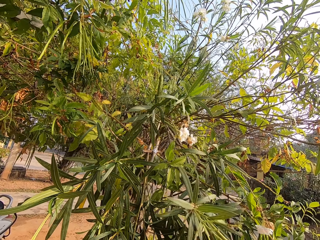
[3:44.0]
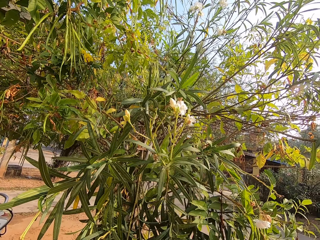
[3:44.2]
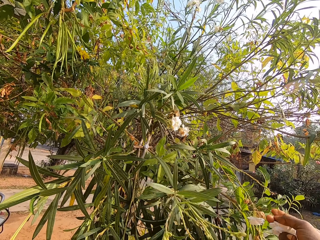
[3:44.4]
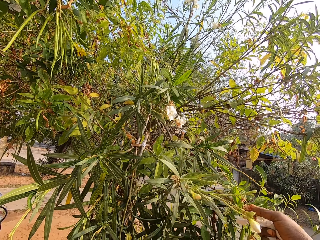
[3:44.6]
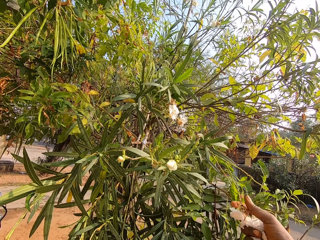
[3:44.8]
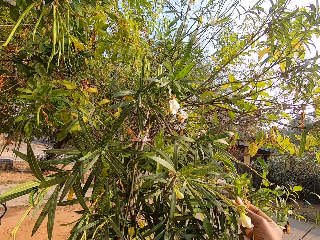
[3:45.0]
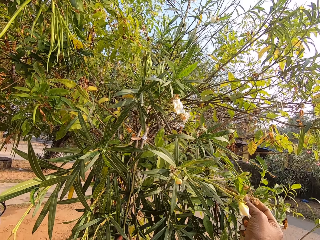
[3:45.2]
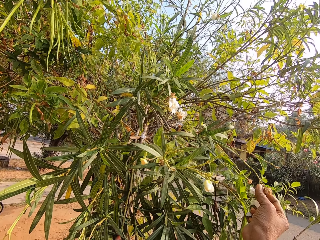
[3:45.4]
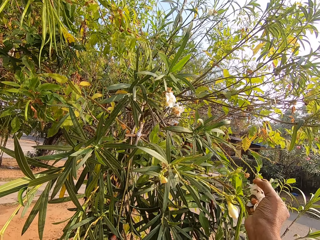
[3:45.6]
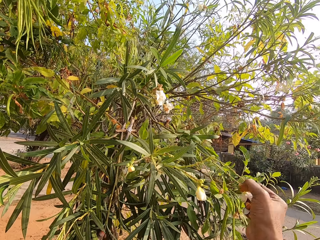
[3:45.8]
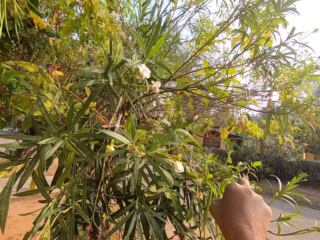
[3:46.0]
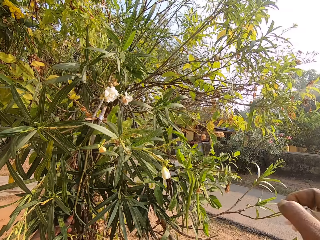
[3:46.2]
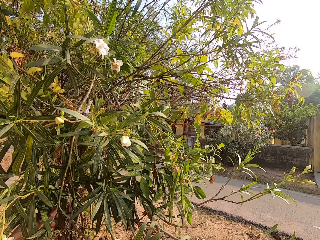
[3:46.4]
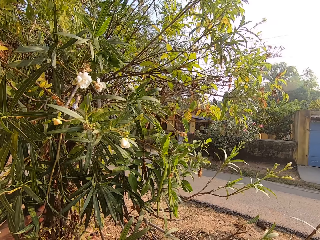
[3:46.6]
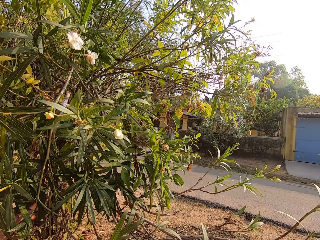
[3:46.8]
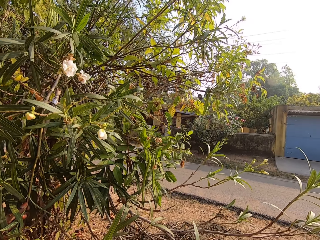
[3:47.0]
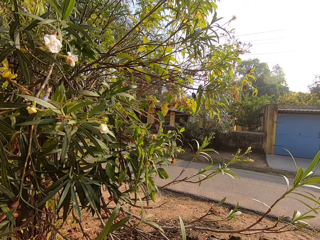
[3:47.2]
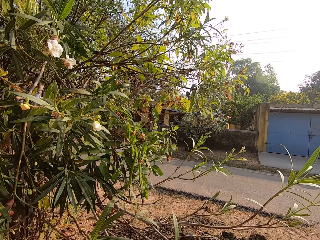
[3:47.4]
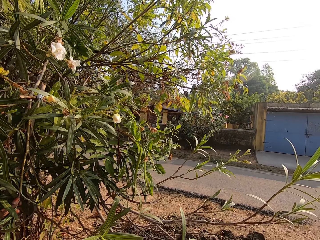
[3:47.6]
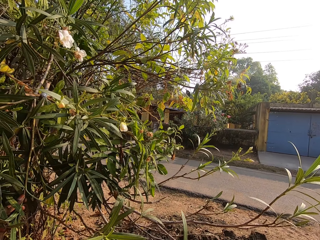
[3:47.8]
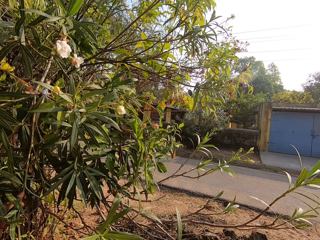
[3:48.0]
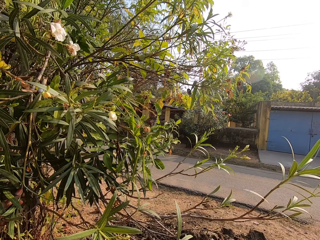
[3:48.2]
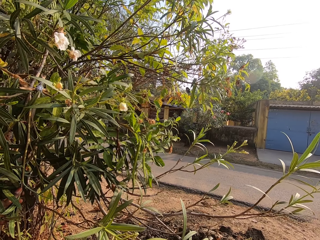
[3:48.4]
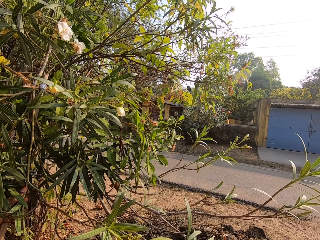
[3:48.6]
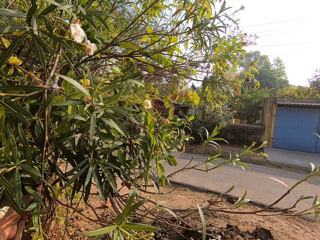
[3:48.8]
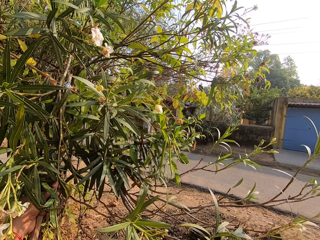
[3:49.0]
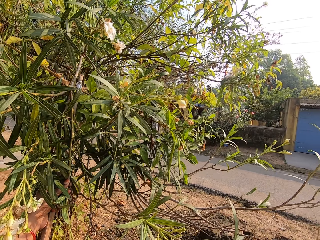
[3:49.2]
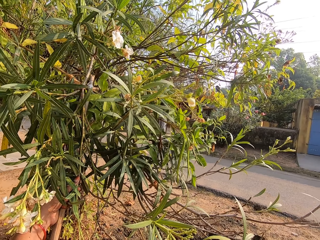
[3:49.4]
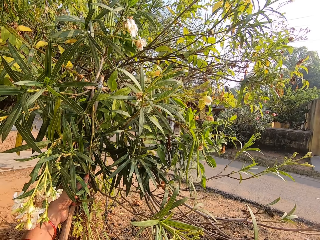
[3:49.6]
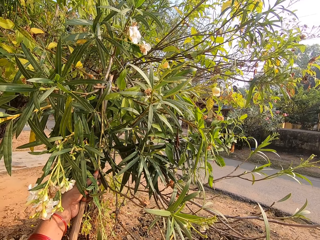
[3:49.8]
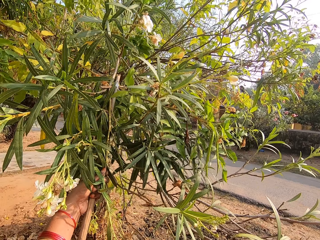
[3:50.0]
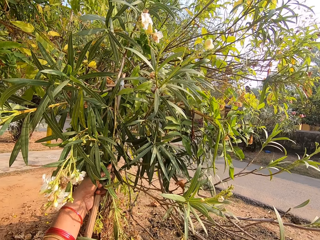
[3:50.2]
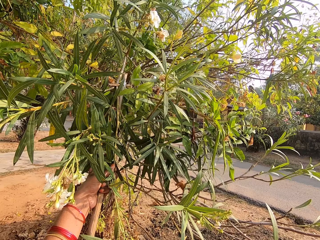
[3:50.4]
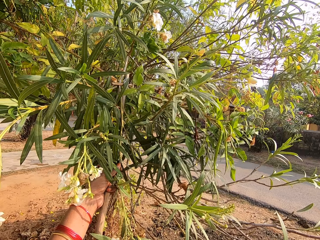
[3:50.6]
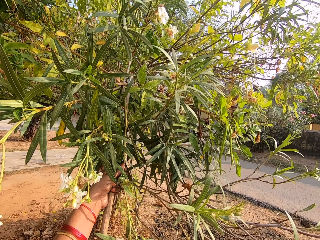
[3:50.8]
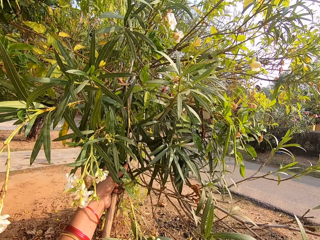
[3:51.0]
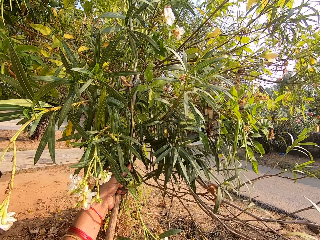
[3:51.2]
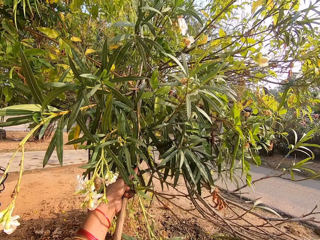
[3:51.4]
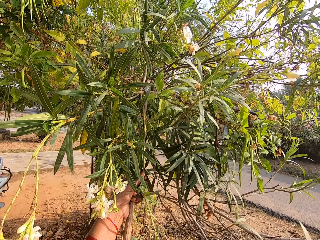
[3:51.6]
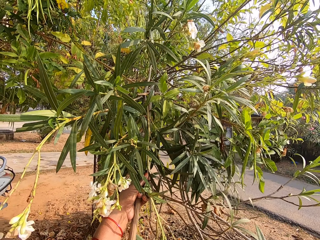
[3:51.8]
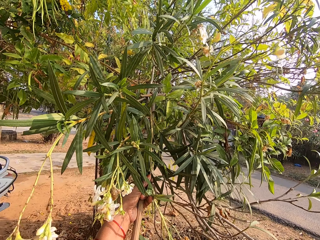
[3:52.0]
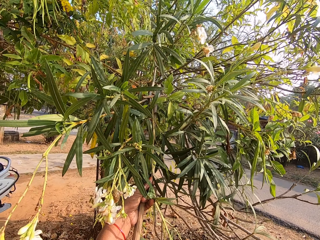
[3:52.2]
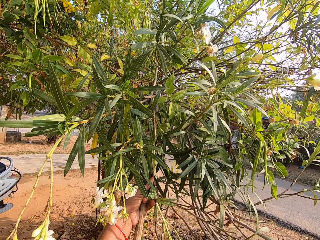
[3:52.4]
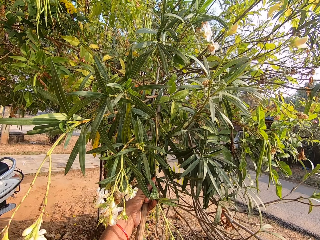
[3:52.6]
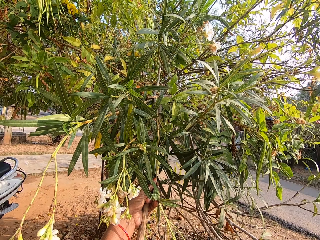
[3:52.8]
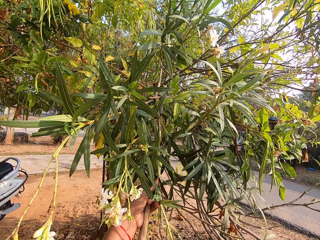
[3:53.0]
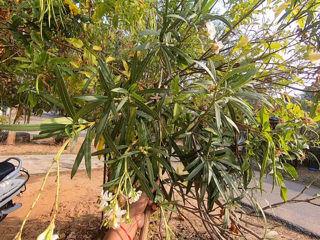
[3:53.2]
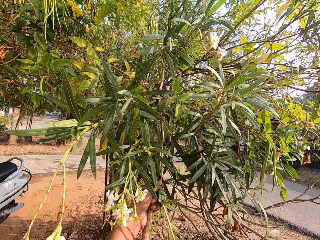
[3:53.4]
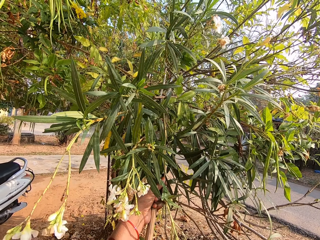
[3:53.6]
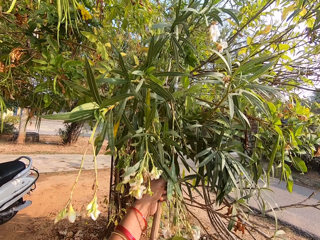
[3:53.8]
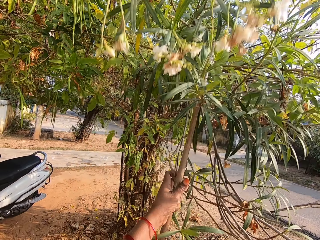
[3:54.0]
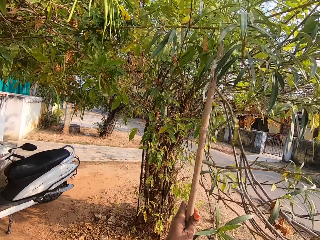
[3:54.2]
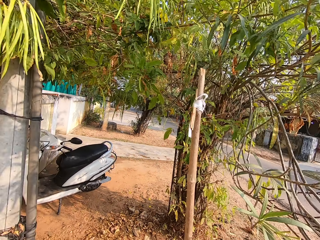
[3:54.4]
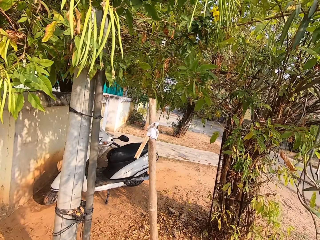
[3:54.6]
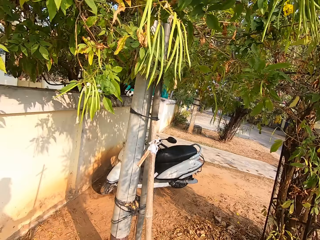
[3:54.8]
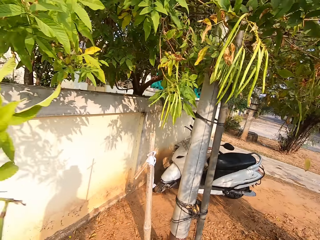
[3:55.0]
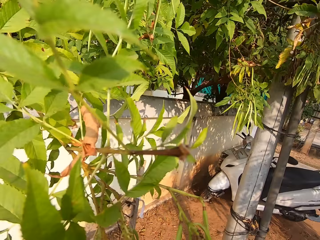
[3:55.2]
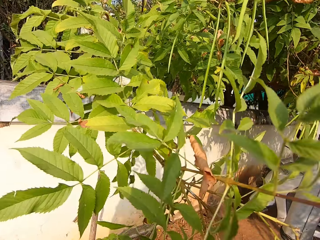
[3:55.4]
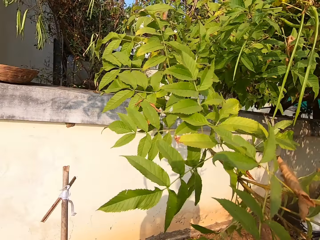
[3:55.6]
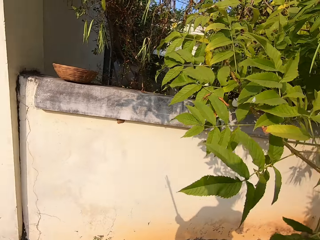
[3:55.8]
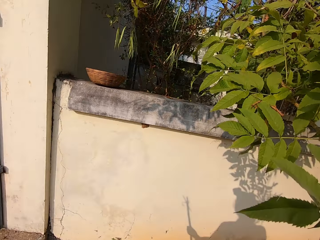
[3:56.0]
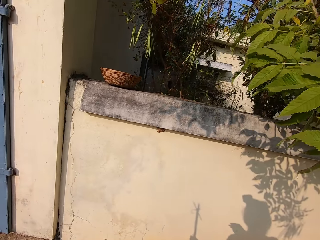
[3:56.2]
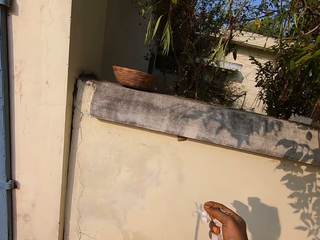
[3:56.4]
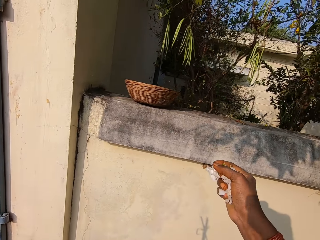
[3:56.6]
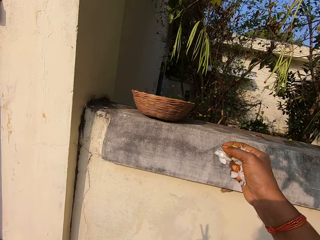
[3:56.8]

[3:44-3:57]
The camera wearer plucks flowers on the tree with his right hand. He removes the rod from the branch of the tree with his right hand.

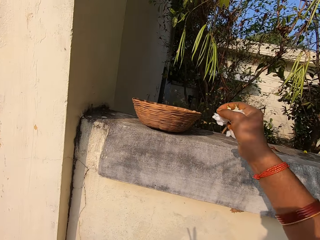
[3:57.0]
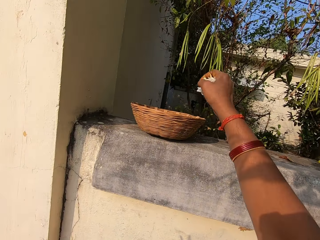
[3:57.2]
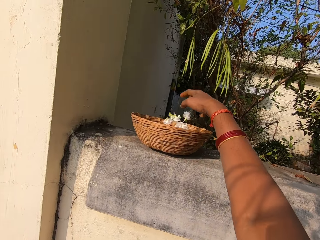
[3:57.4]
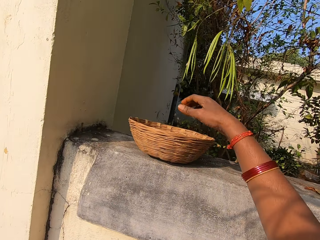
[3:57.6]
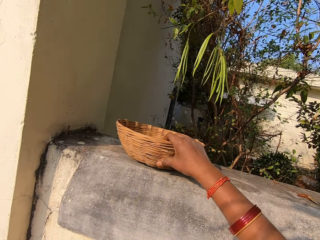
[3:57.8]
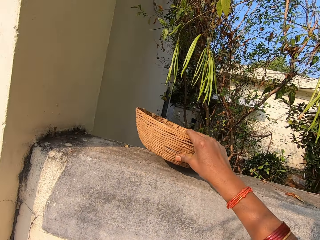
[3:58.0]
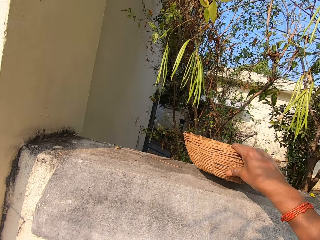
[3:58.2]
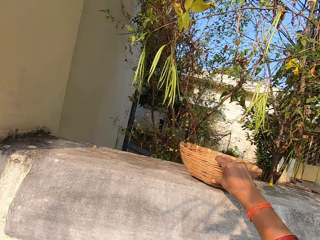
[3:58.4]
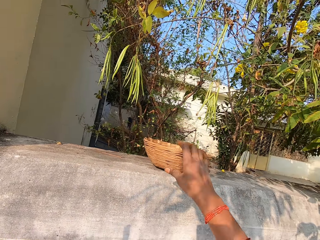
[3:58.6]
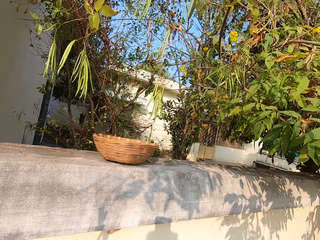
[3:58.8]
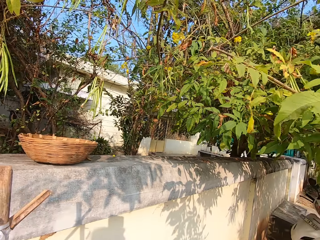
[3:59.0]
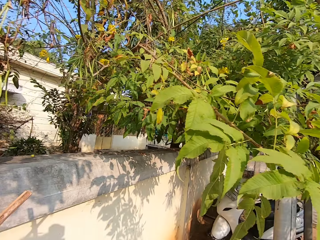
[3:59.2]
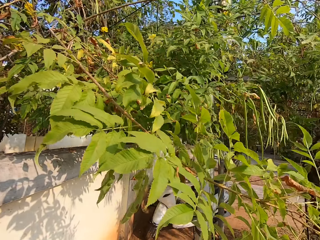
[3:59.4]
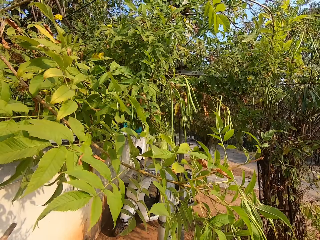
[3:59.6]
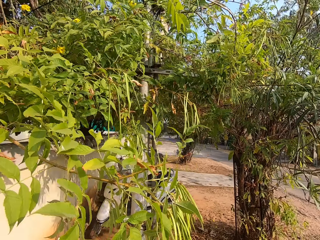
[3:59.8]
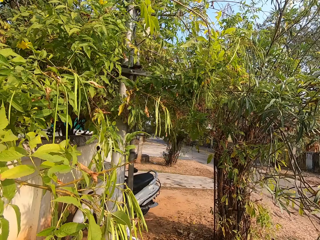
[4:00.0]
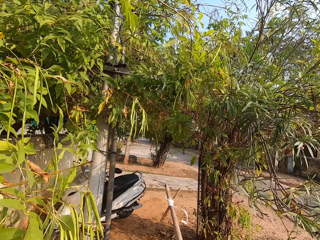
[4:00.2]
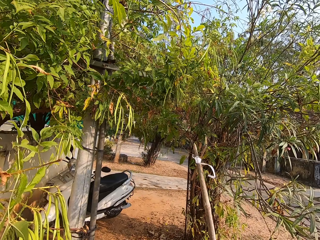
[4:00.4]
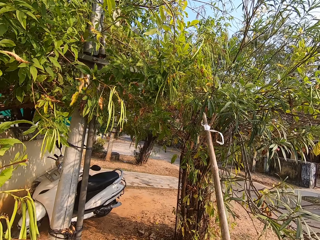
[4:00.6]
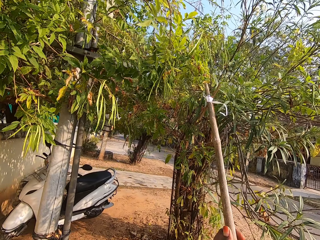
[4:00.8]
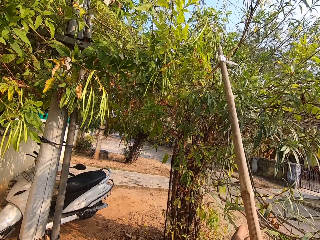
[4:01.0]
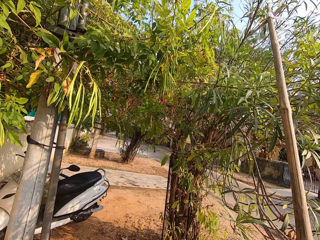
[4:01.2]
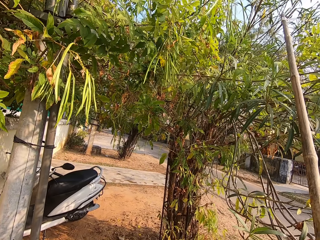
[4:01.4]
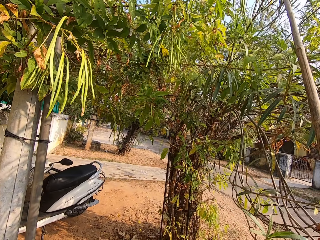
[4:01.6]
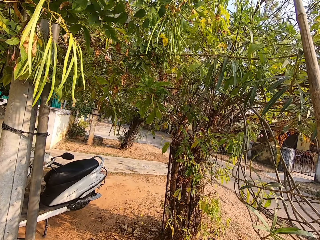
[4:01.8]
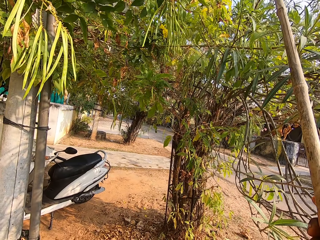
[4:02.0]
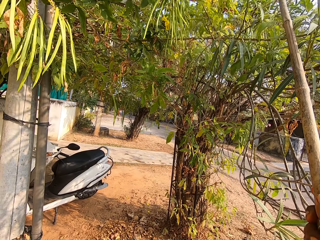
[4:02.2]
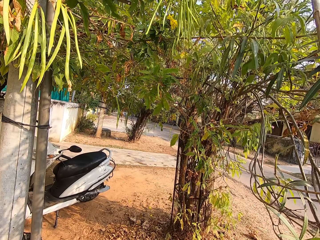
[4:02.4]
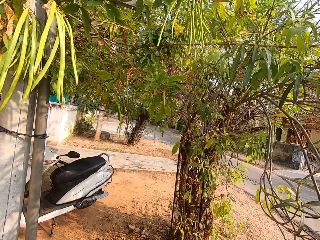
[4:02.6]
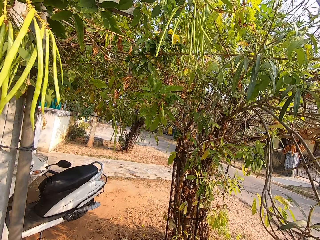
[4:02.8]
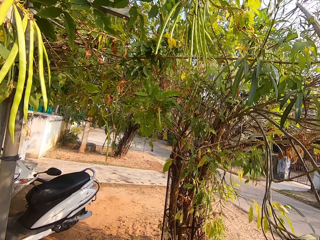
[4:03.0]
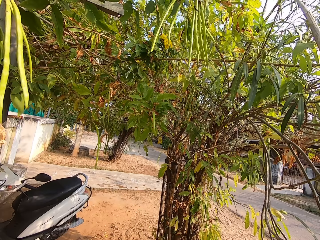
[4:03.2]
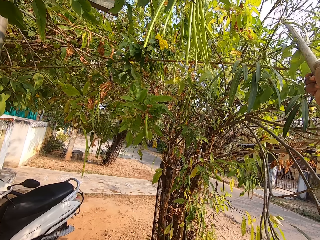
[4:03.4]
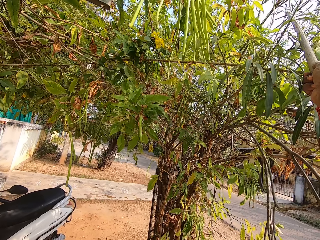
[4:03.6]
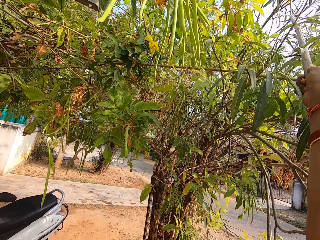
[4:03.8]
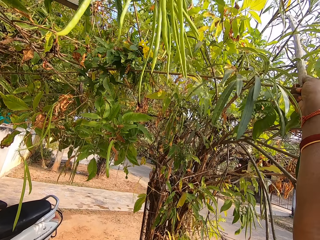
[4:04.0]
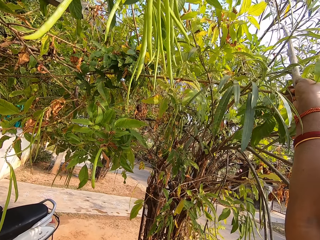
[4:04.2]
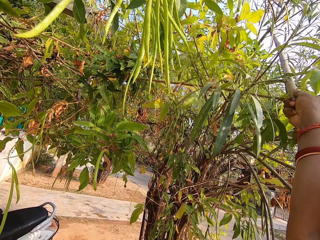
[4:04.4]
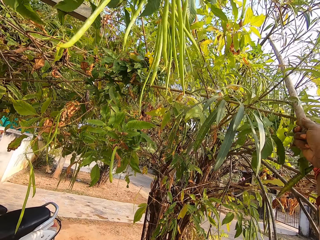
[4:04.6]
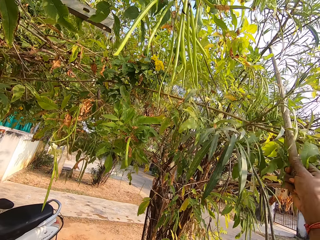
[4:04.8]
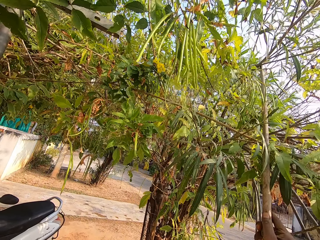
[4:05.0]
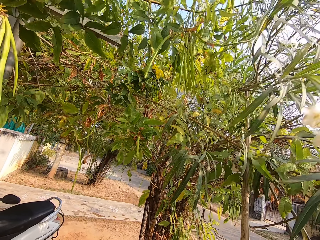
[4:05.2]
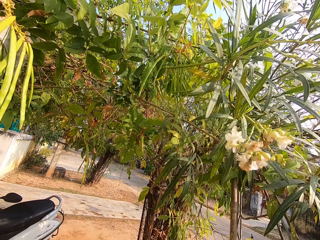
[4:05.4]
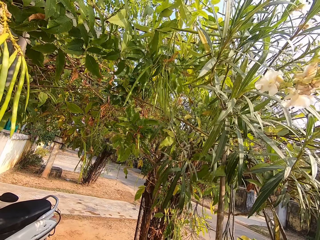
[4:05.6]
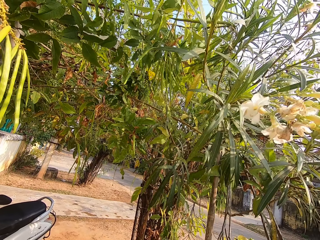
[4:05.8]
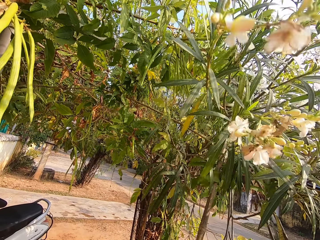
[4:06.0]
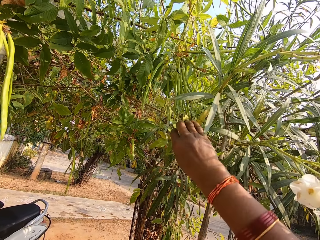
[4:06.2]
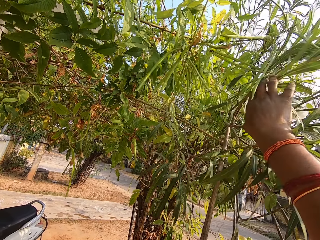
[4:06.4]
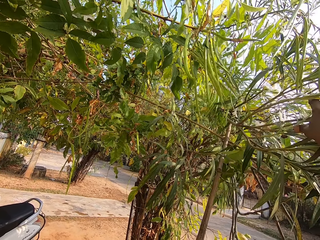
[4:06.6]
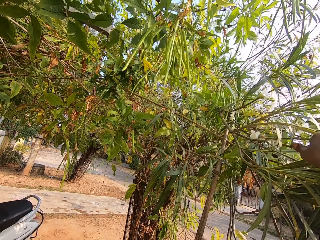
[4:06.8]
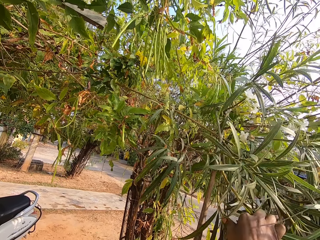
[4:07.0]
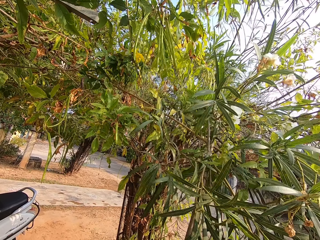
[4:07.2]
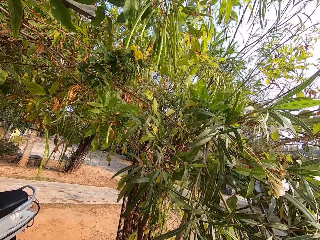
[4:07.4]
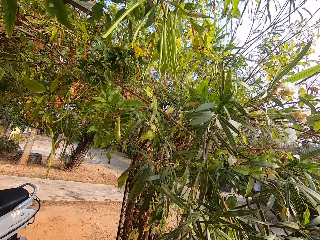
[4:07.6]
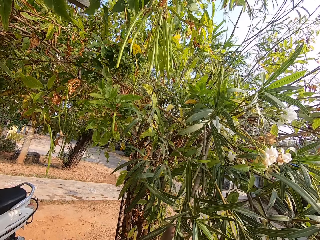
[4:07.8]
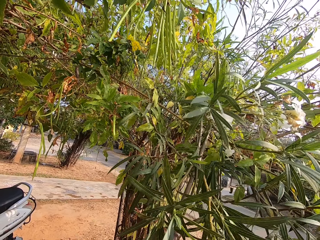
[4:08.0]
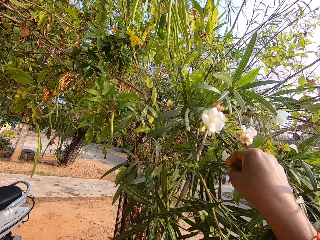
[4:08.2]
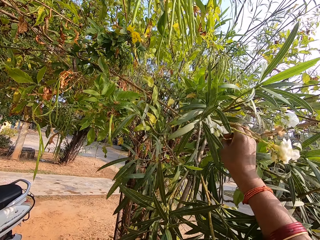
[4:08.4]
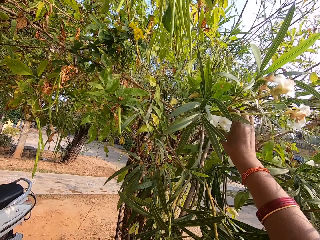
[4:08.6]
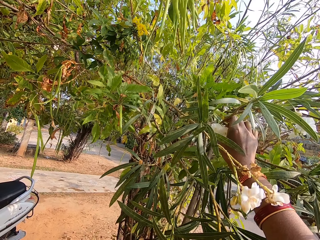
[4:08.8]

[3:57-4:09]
The camera wearer drops the flowers in his right hand in the basket on the fence of the house. He adjusts the basket on the fence of the house with his right hand. He pulls the branch of the tree with the rod in his right hand. He passes the rod in his right hand to his left hand. He pulls the branch of the tree with his right hand.
